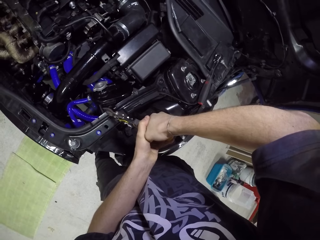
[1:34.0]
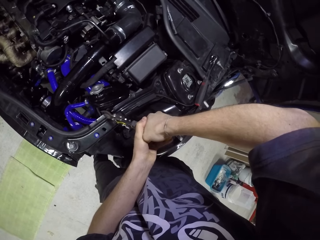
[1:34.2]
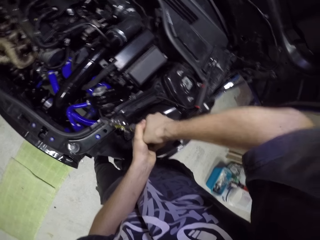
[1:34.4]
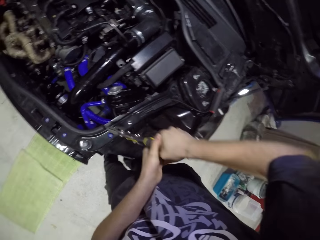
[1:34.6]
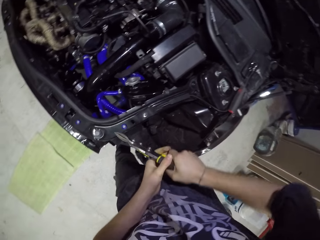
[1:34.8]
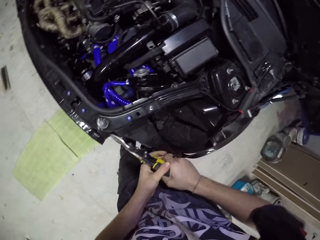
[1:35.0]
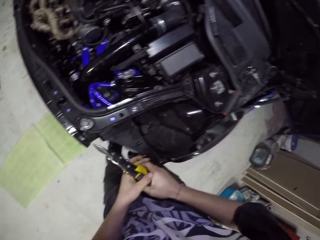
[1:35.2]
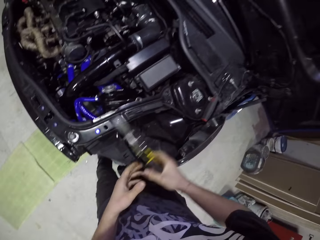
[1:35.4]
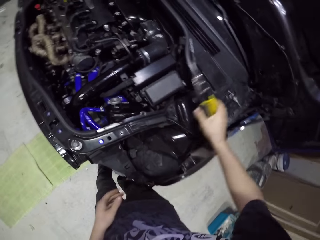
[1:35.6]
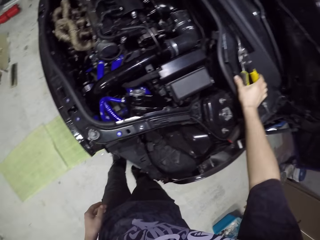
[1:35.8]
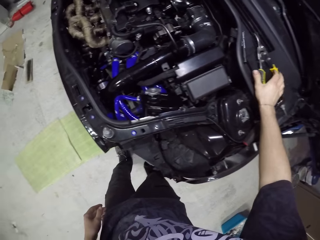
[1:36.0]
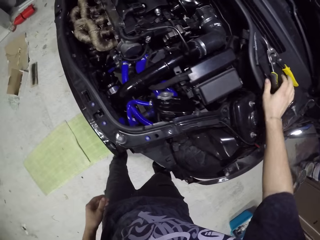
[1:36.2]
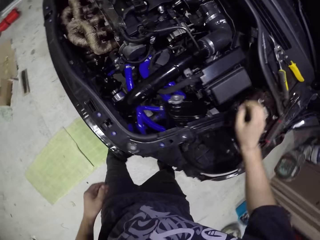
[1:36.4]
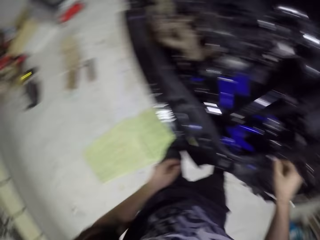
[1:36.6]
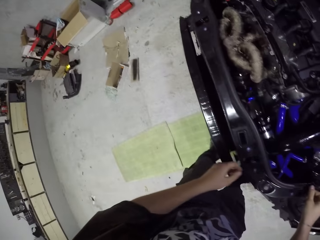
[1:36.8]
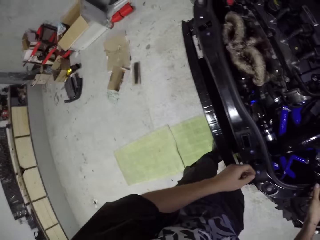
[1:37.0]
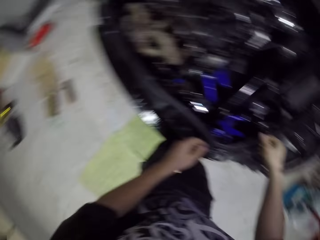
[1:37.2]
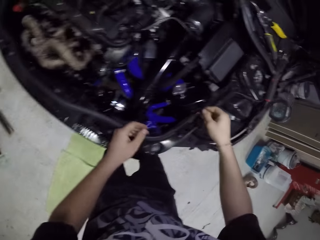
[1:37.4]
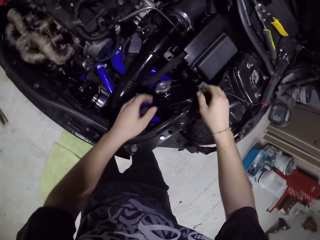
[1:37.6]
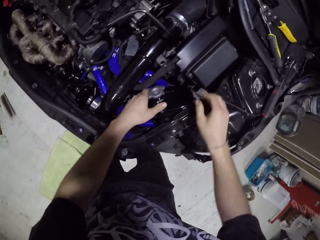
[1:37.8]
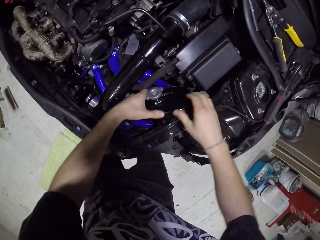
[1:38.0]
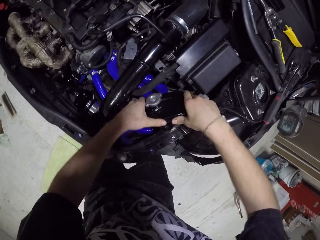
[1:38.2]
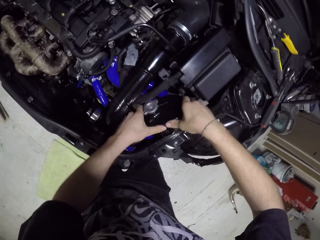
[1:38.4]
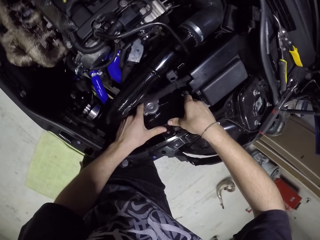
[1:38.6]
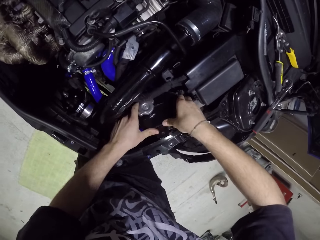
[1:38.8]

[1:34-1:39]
The camera wearer places the plier in his right hand on the car. He fixes the car. He moves the water tank in the hood of the car with both hands.

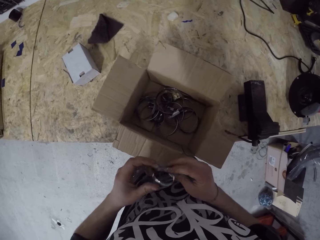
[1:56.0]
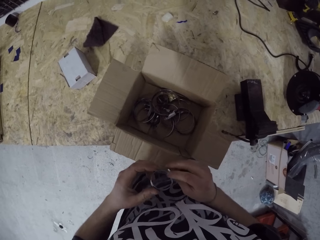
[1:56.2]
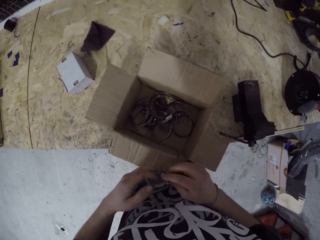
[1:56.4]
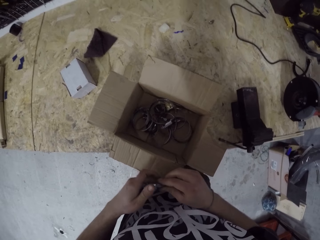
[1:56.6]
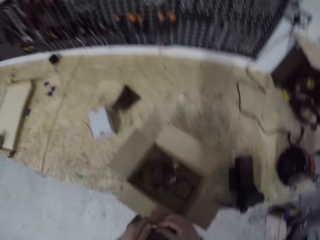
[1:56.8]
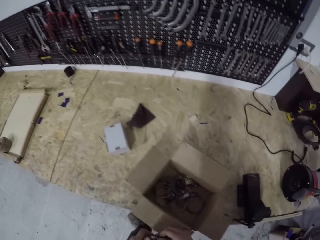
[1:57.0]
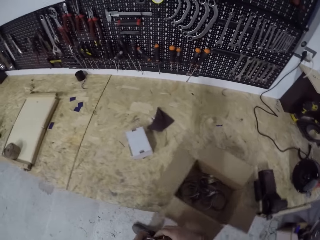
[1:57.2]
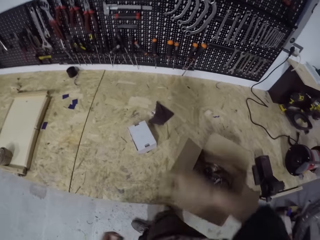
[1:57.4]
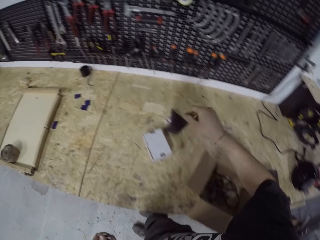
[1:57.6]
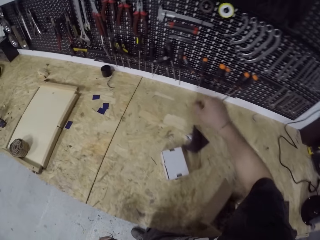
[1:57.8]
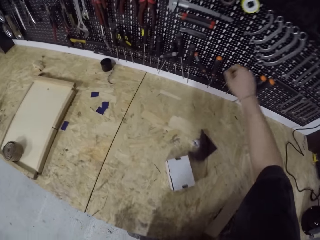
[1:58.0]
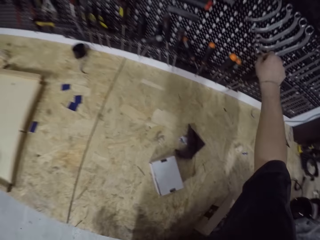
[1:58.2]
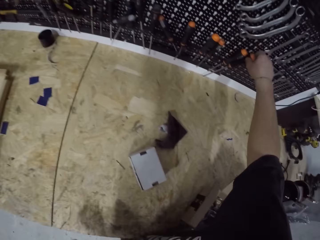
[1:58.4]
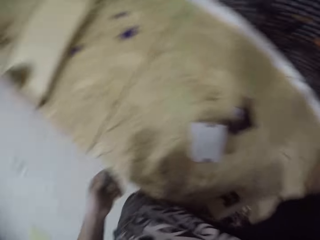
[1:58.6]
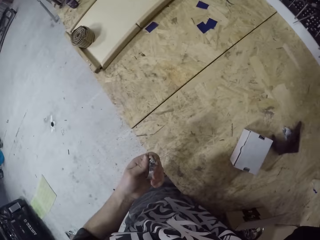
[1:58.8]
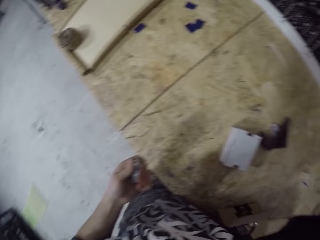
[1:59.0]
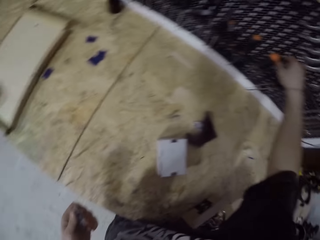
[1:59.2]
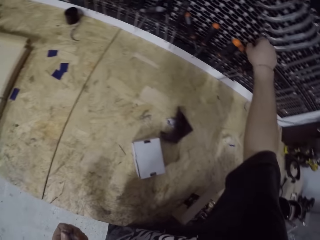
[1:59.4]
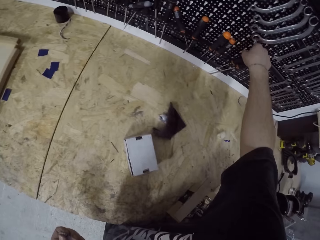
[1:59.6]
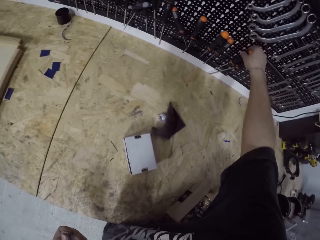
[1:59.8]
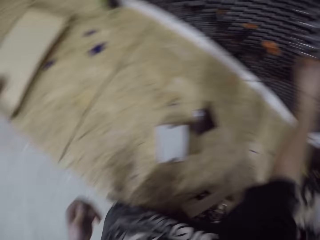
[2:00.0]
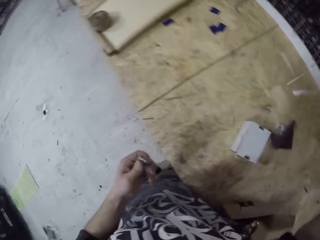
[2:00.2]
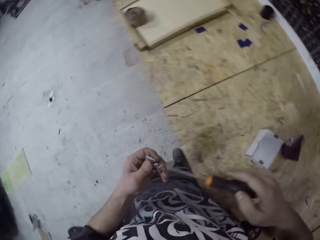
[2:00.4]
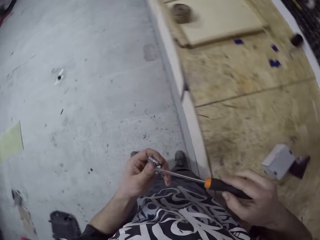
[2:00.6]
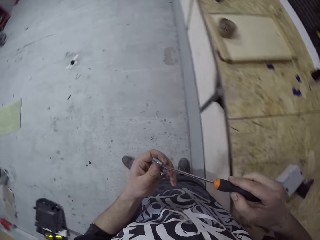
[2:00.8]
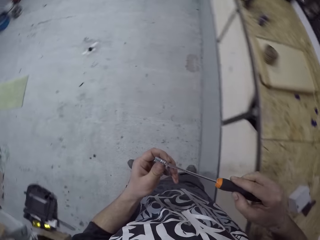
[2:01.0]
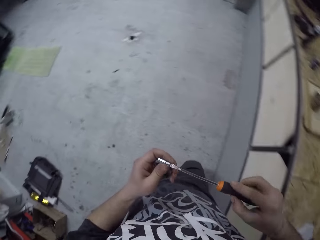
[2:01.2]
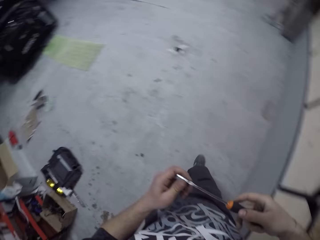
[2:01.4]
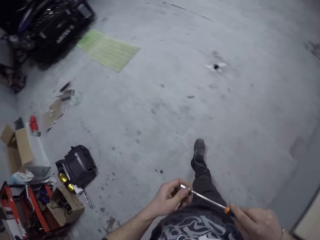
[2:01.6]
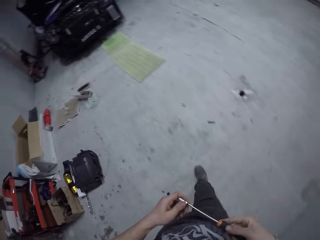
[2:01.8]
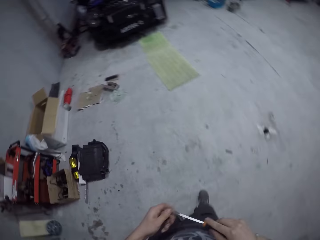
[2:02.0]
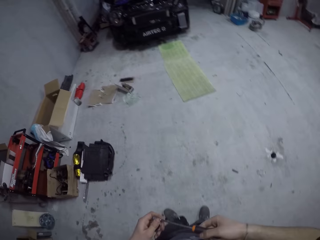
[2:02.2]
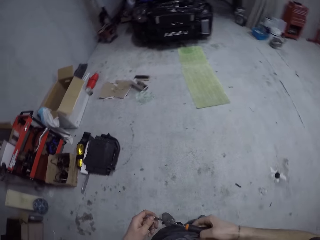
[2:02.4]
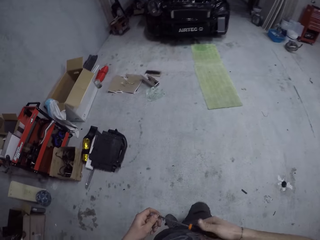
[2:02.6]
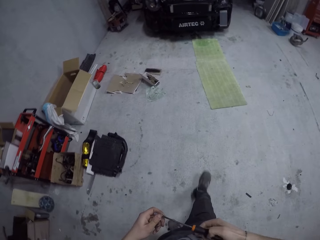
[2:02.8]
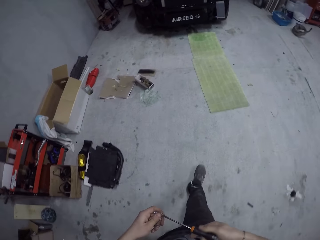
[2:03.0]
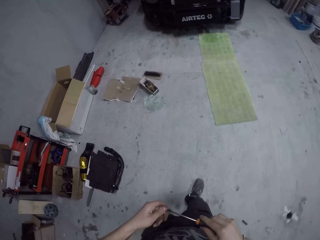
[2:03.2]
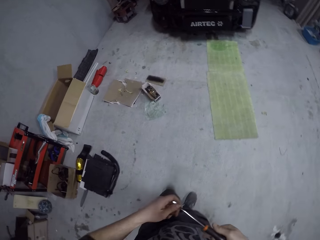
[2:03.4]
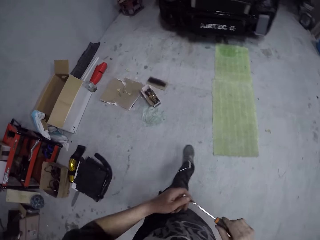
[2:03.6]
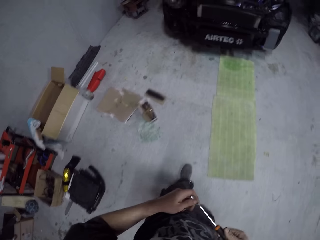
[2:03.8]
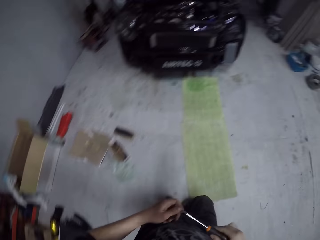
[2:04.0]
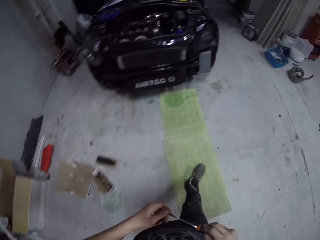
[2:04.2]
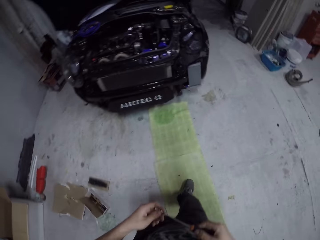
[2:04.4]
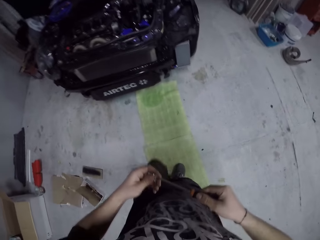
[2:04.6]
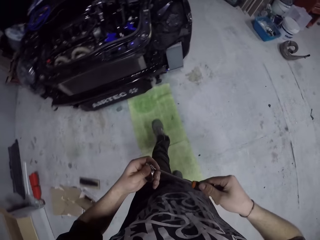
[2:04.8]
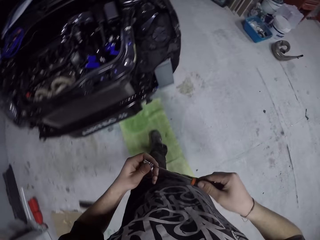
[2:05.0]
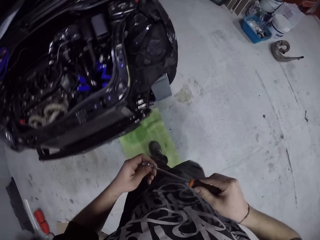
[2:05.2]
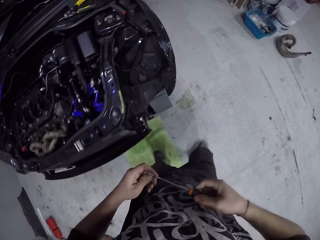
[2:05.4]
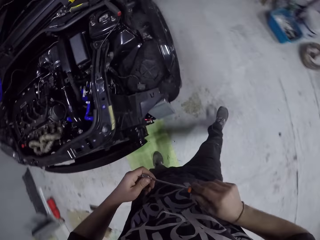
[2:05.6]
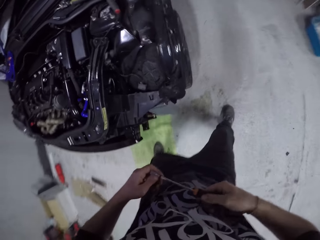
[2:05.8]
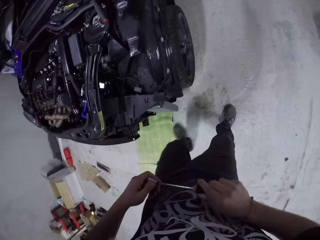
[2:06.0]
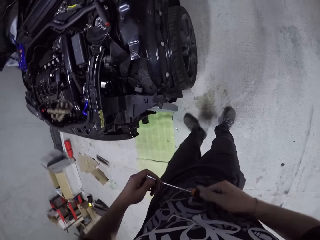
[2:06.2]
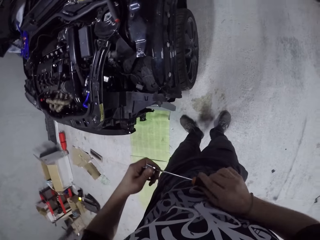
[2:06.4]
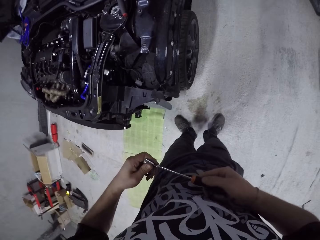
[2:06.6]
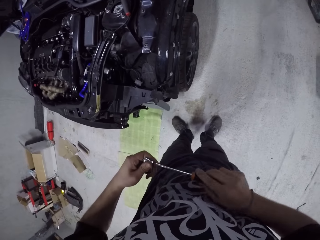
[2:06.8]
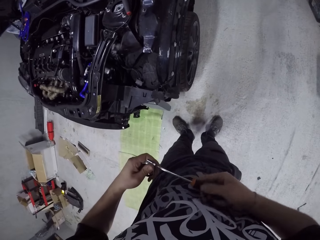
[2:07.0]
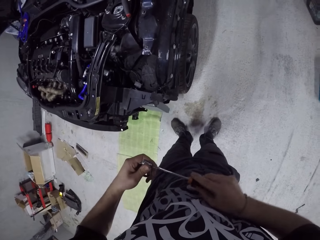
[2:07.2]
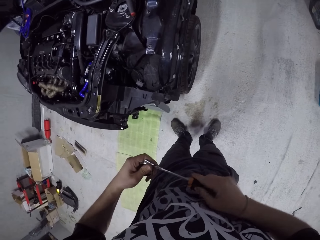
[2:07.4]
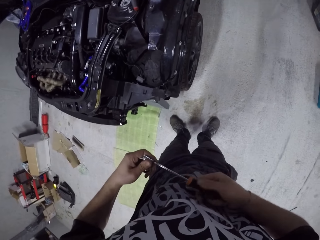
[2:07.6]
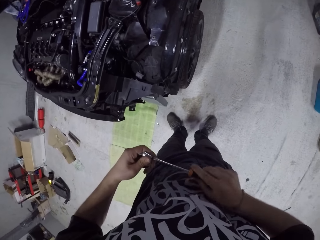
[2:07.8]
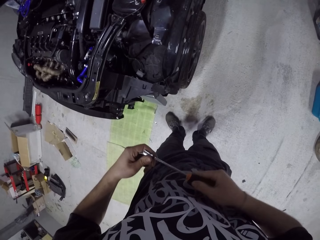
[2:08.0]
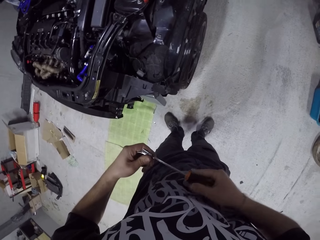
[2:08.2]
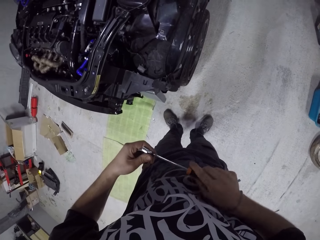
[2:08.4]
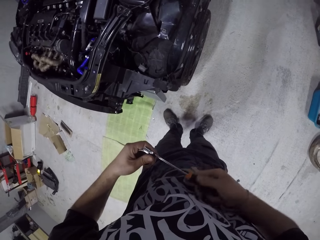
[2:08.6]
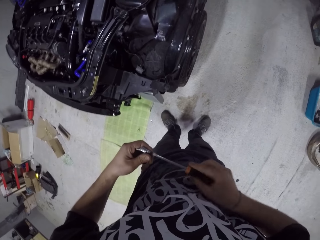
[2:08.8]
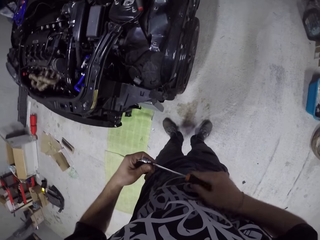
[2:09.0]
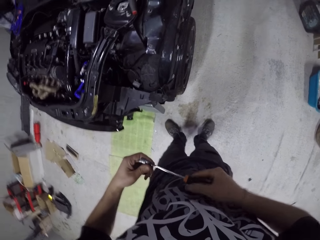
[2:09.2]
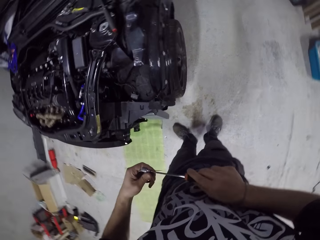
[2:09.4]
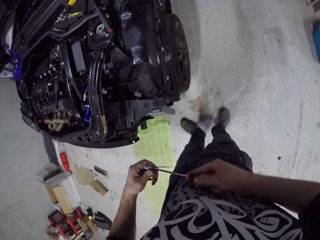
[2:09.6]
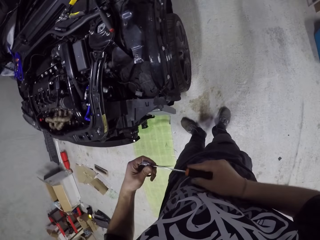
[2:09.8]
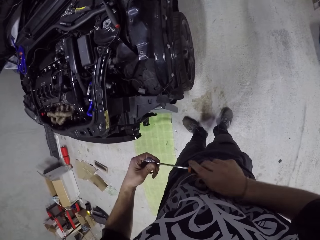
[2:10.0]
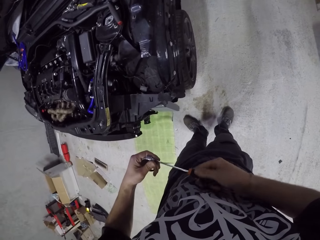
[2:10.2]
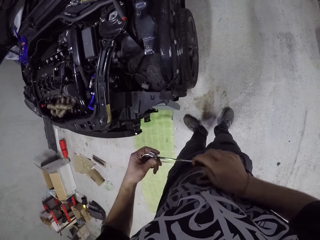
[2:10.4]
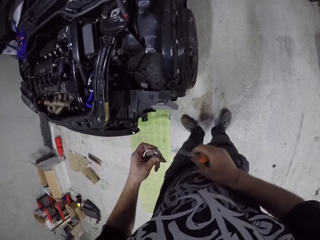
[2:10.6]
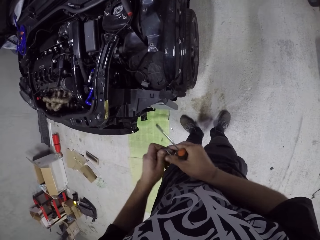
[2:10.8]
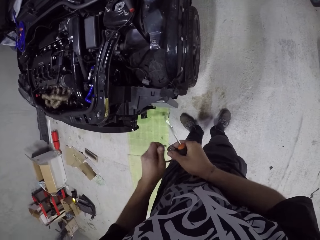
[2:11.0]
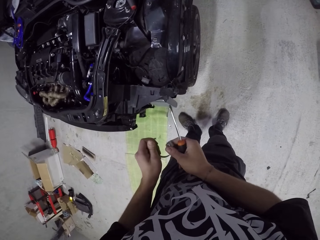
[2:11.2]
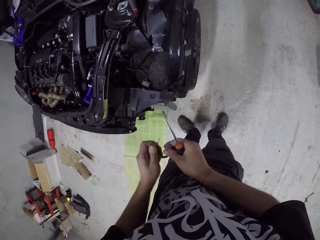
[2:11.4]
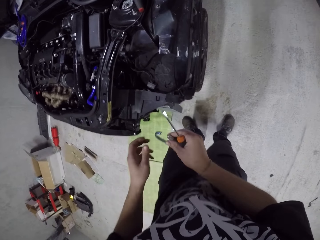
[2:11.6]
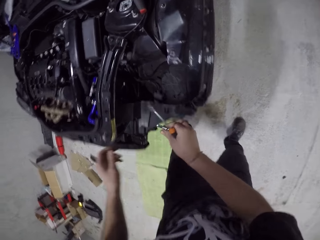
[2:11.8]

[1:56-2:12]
The camera wearer looks at the screwdriver. He touches the screwdriver on the rack by the wall with his right hand. He looks at the round metal. He picks up the screwdriver from the rack by the wall with his right hand. He loosens a screw on the coil in his left hand with the screwdriver in his right hand. He opens the metal. He opens the coil with both hands.
